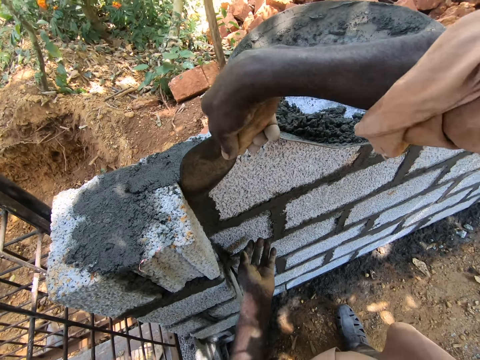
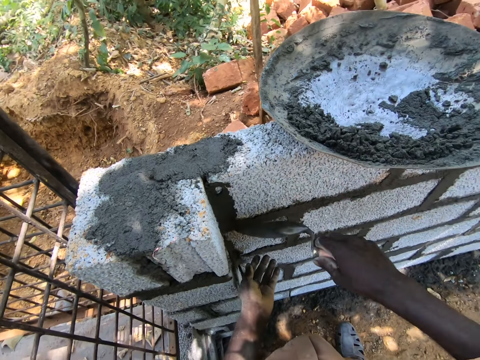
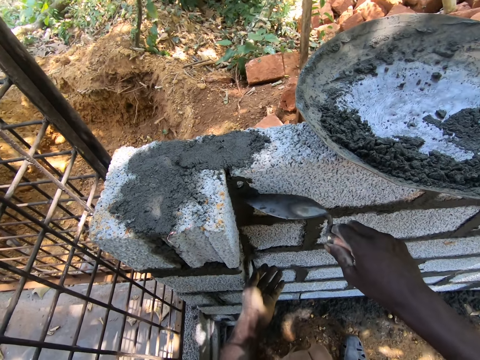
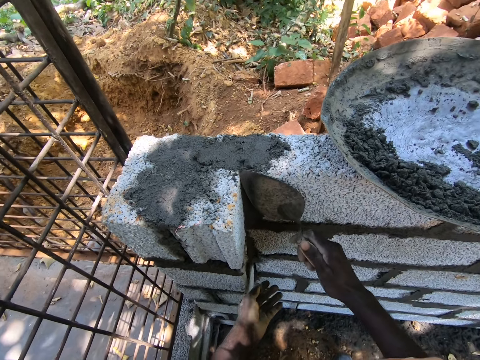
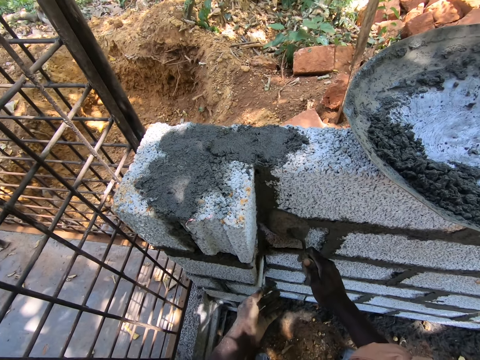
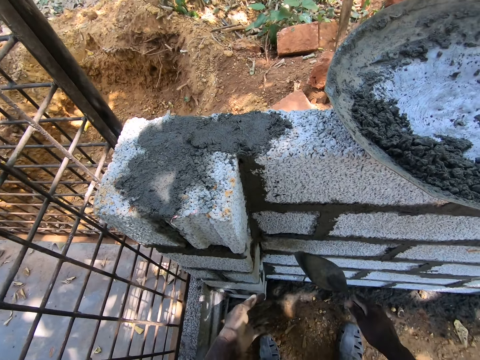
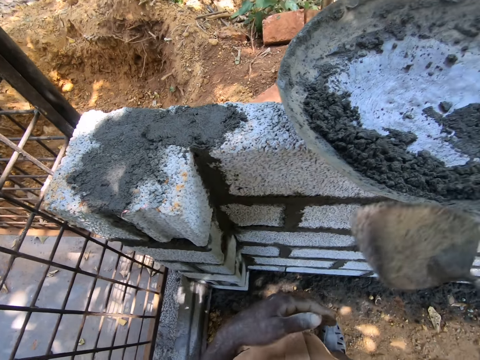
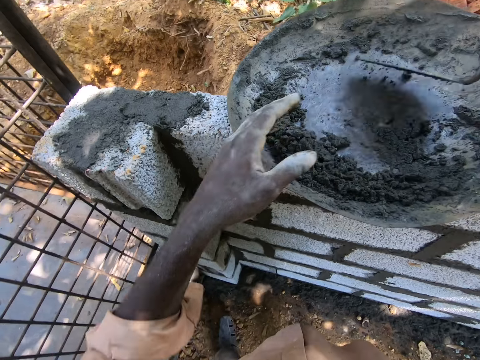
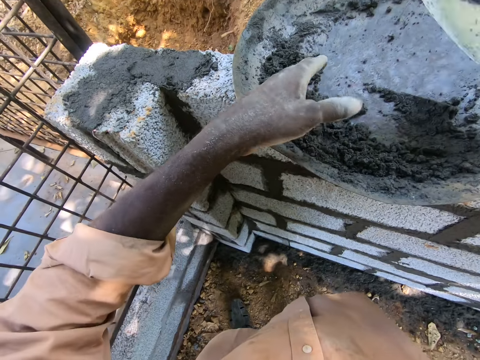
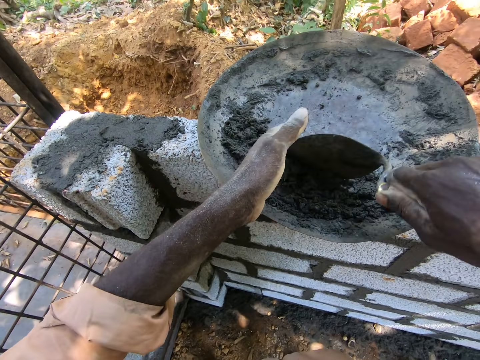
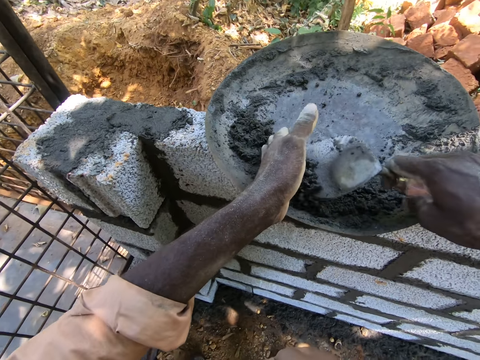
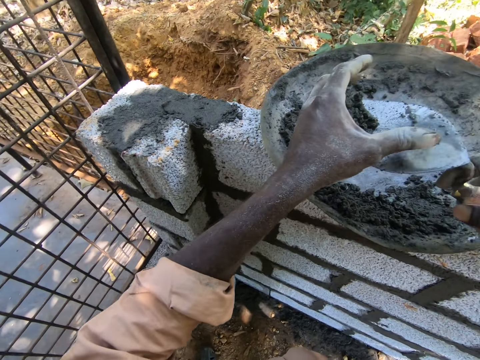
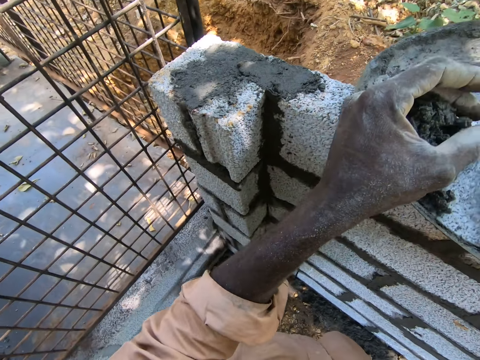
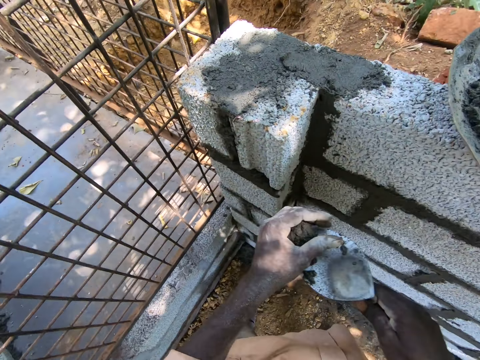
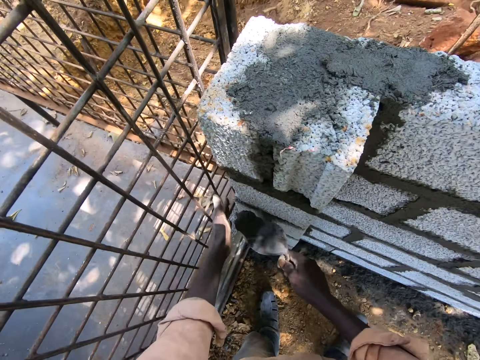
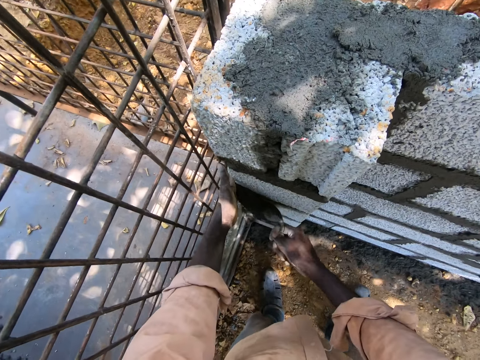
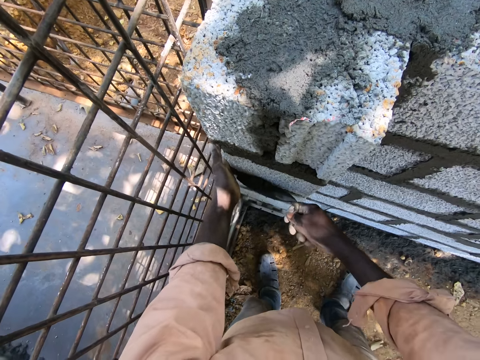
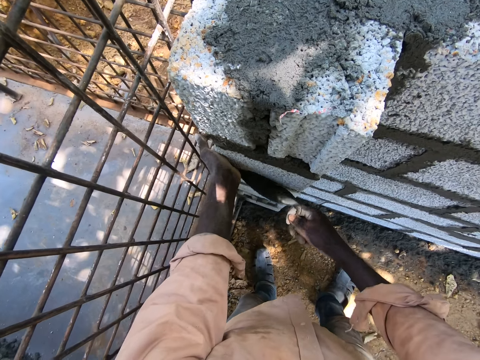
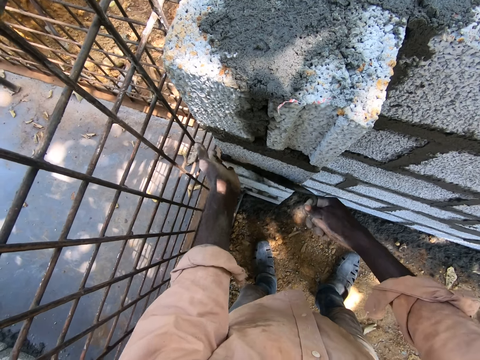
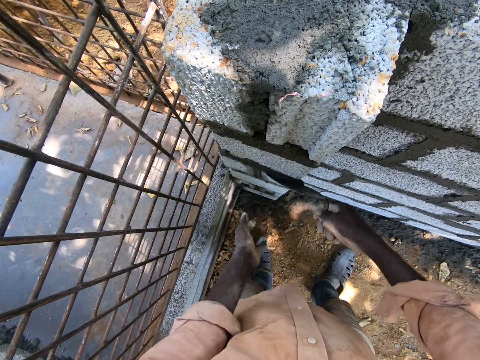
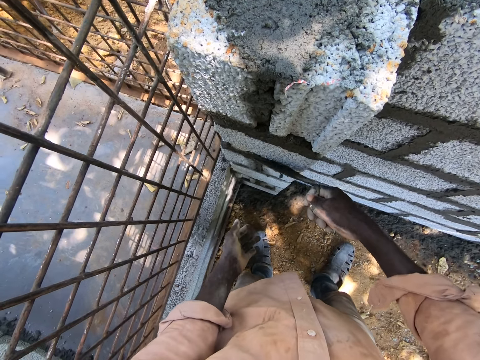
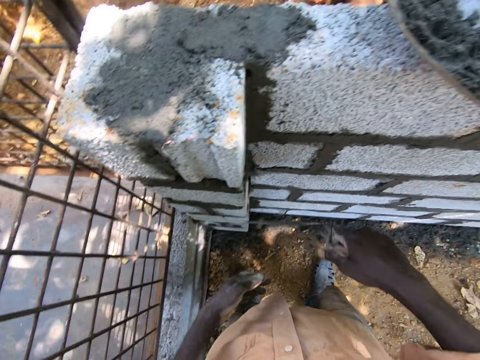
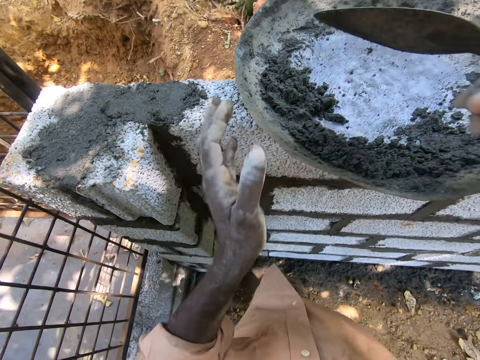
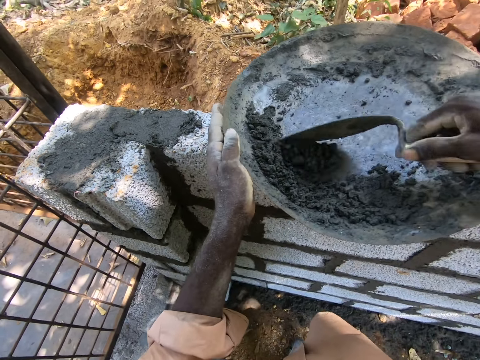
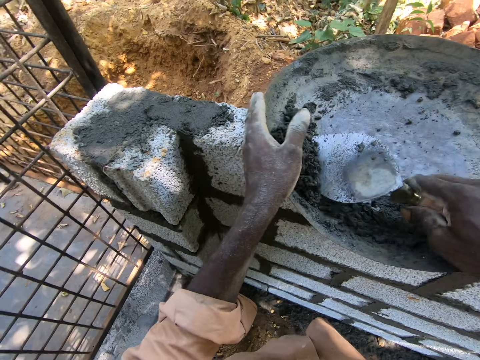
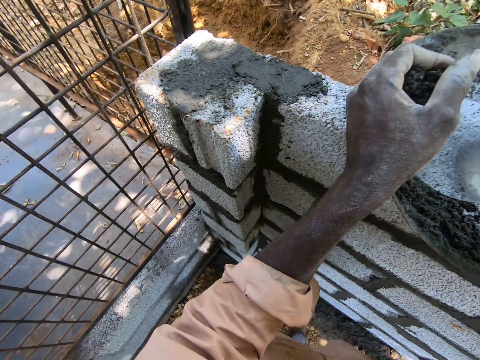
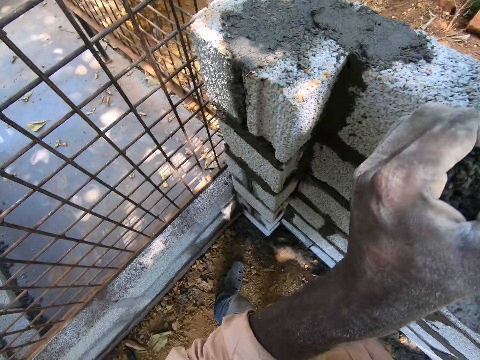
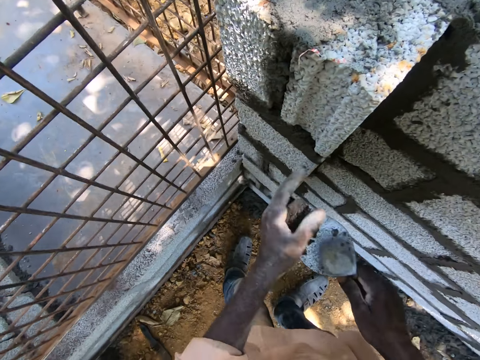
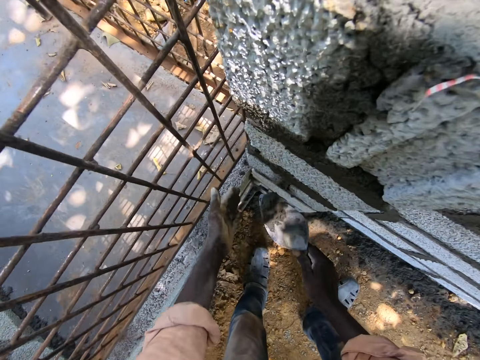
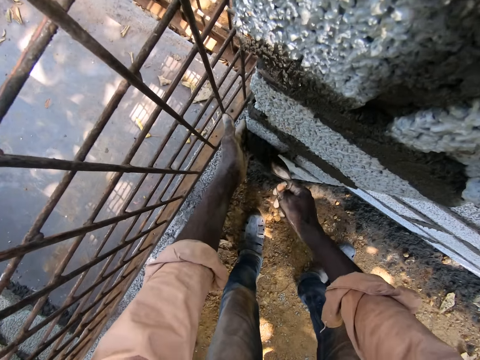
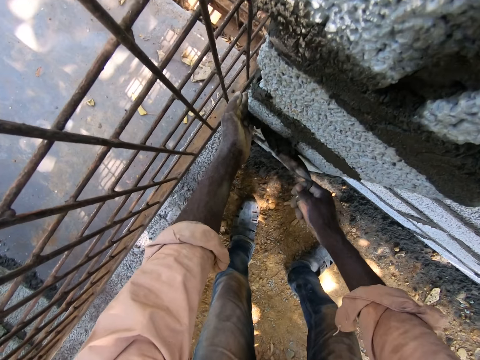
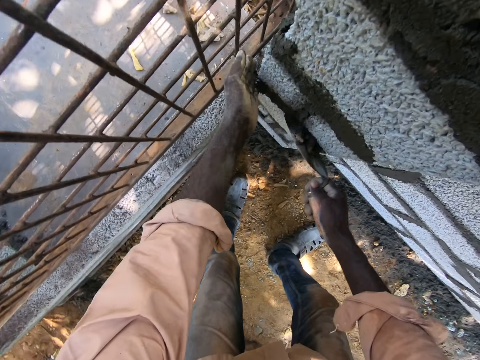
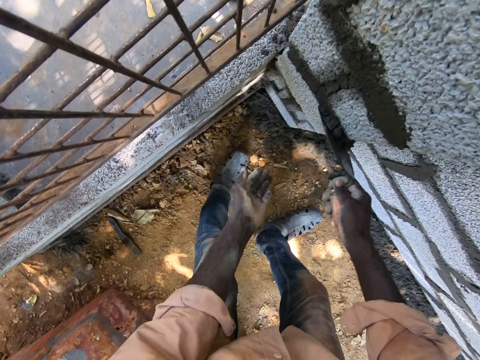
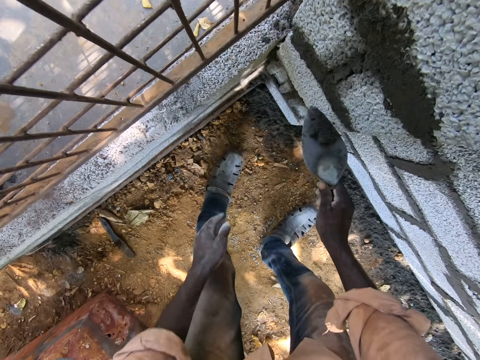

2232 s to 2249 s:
The camera wearer mixes concrete in a basin bowl. They scoop the concrete with a trowel. They smear the concrete on a wall. They mix the concrete in the basin bowl. They scoop the concrete with the trowel. They smear the concrete on the wall.

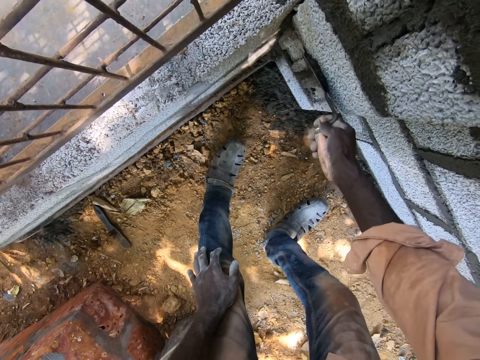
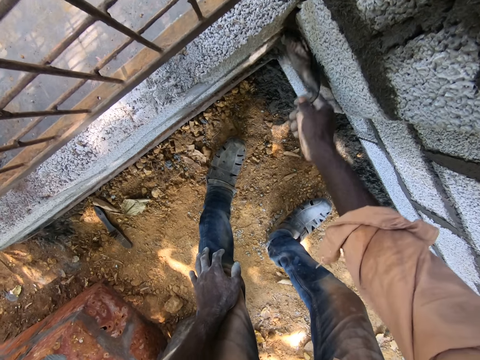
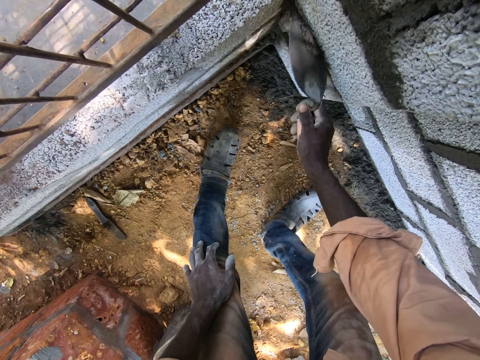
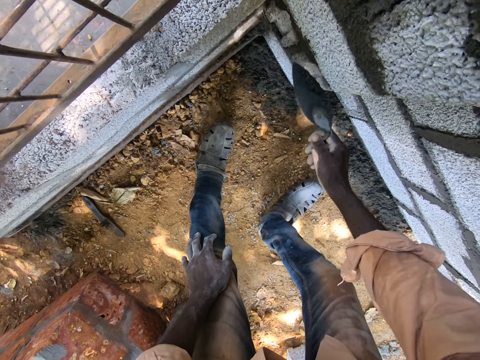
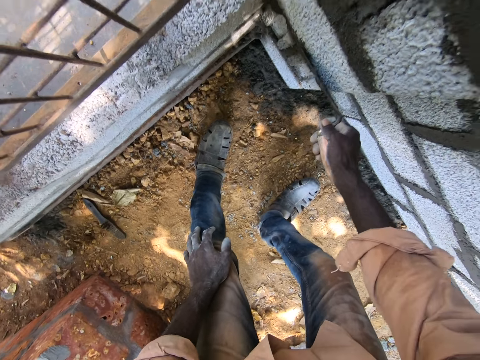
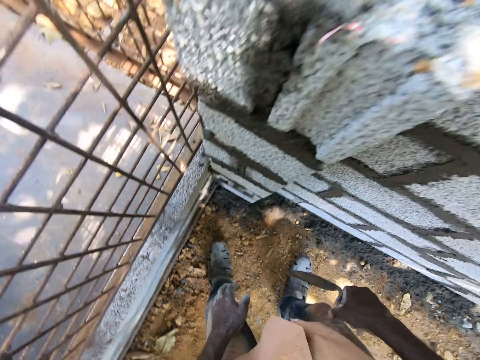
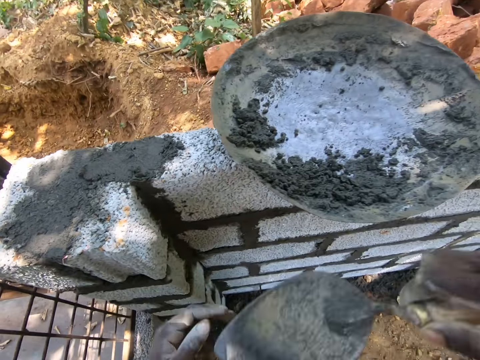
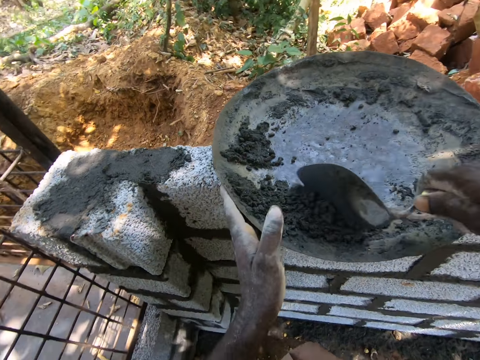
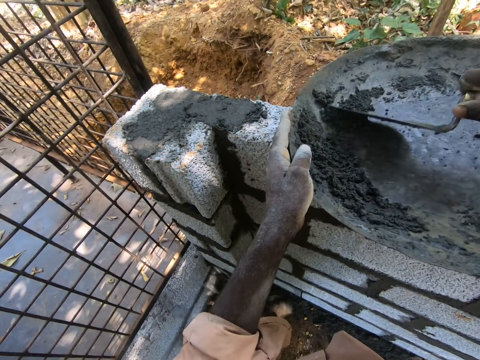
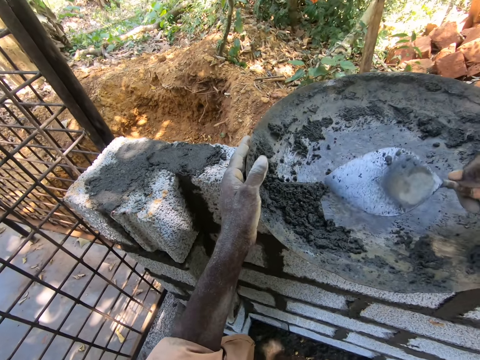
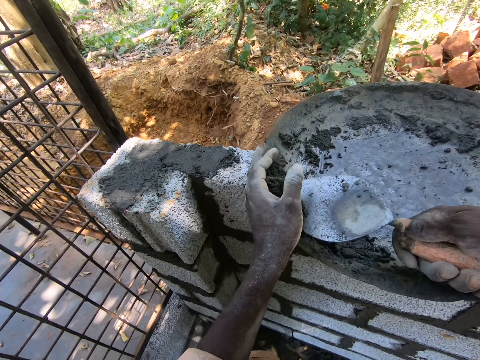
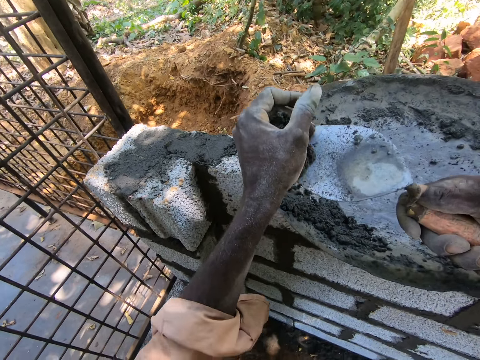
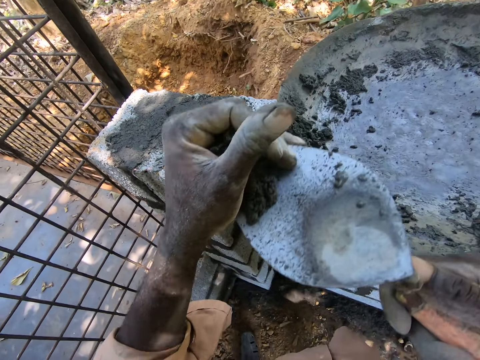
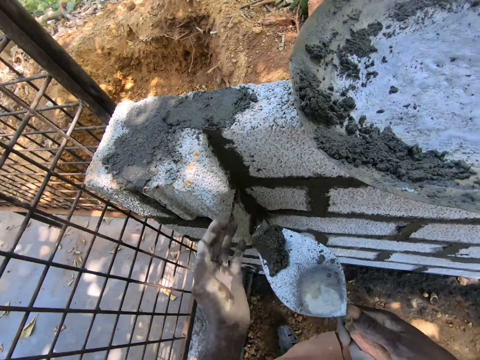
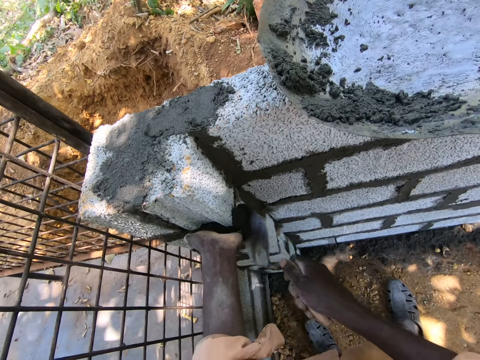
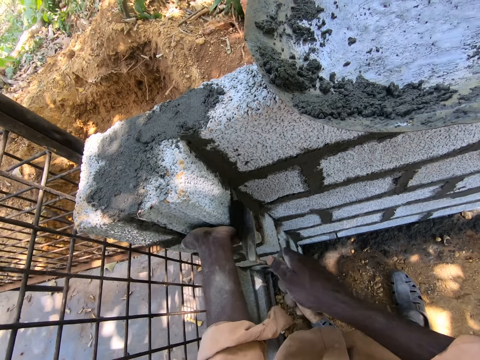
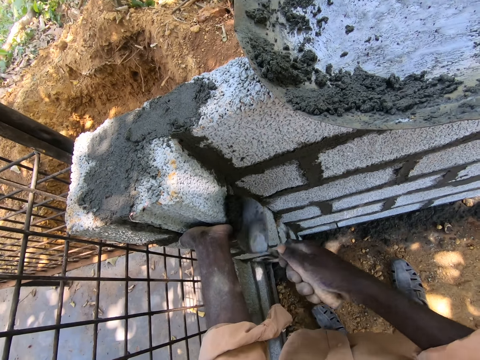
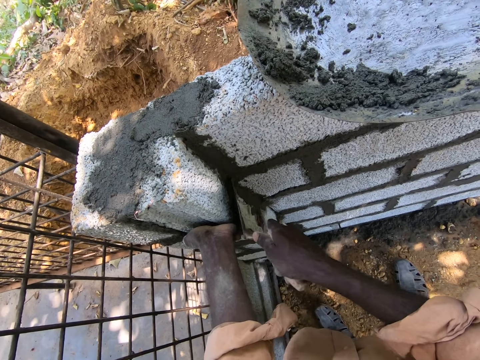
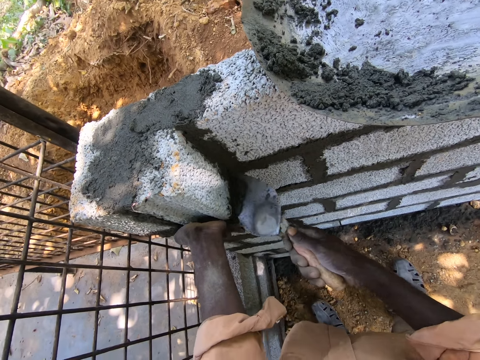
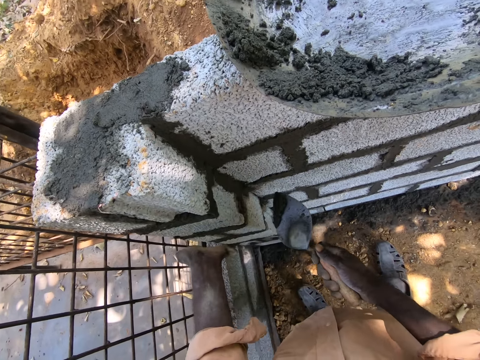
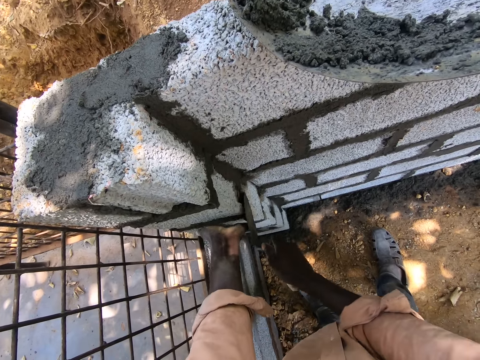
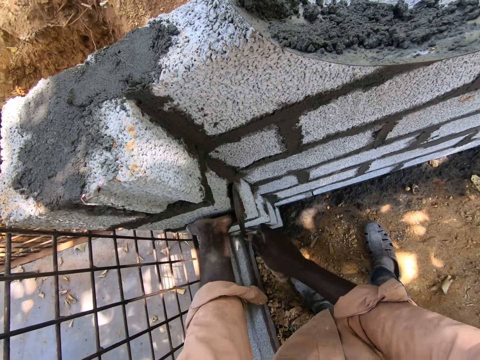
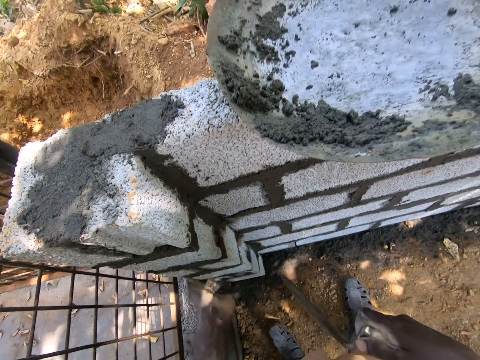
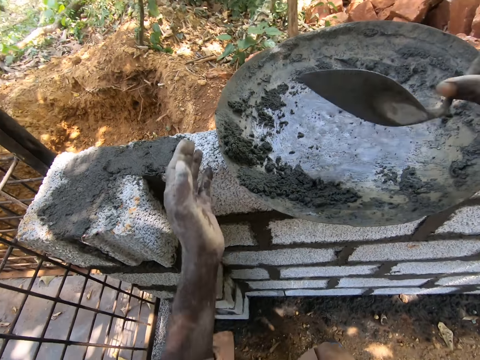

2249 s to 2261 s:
A man interacts with the camera wearer. The camera wearer smears concrete on a wall. They mix the concrete in a basin bowl. They scoop the concrete with a trowel. They smear the concrete on the wall.
